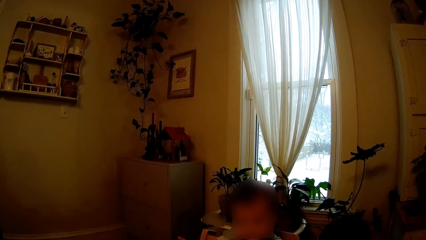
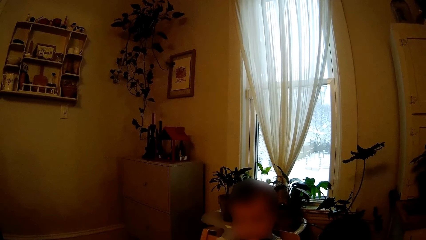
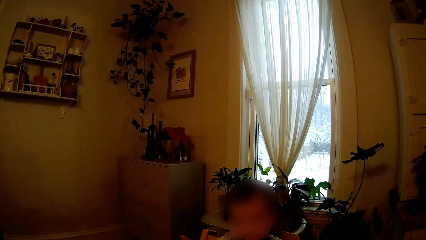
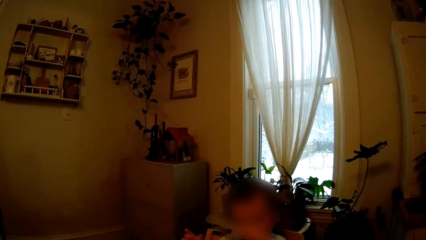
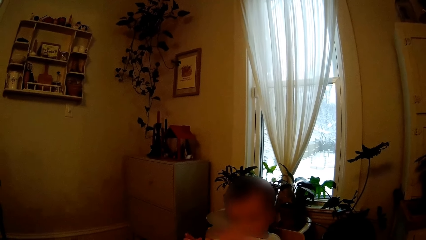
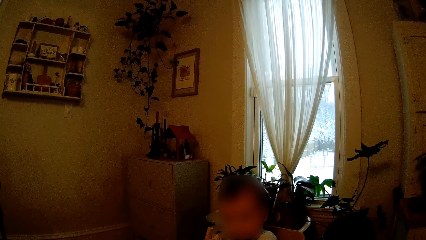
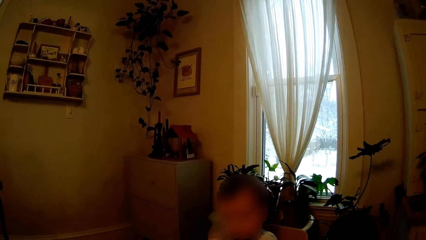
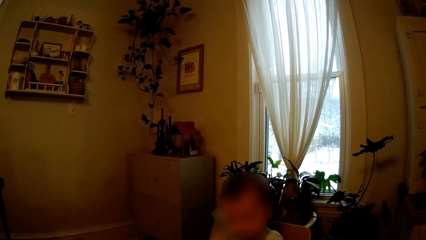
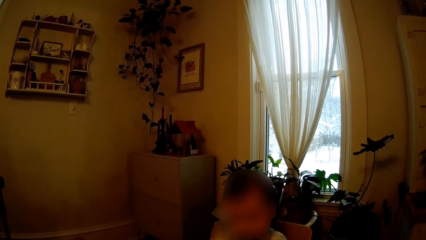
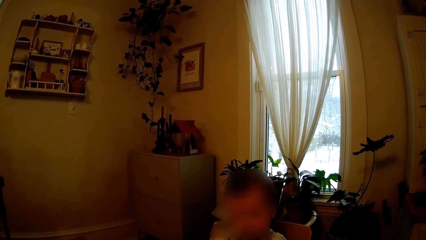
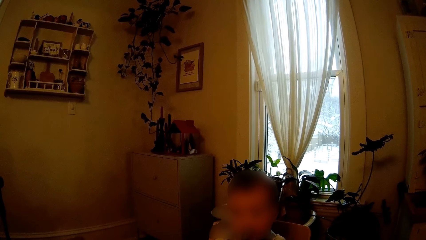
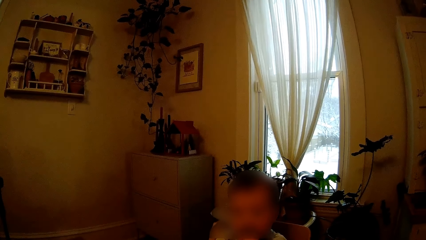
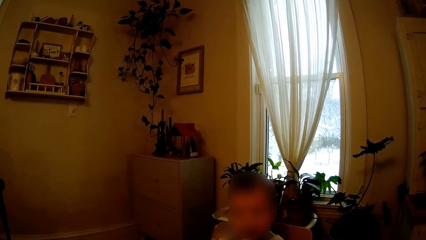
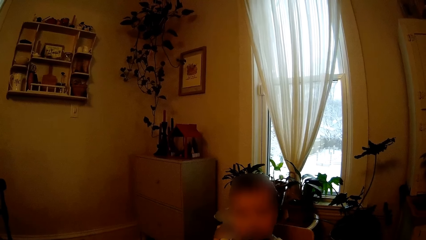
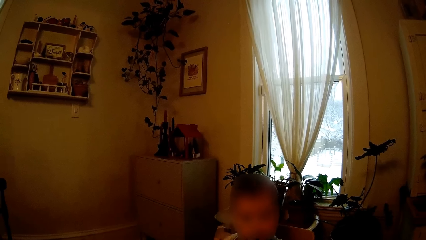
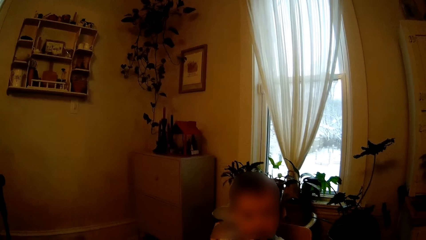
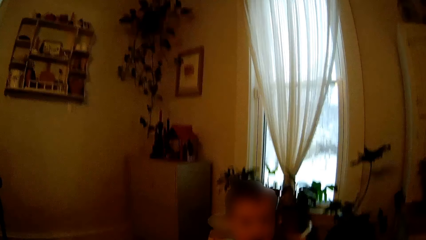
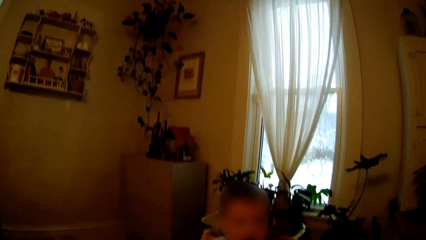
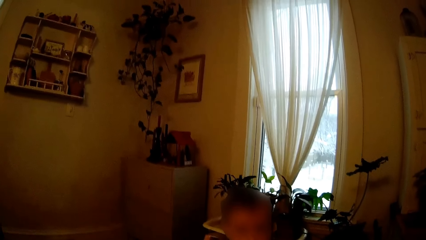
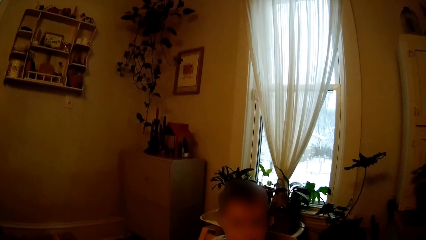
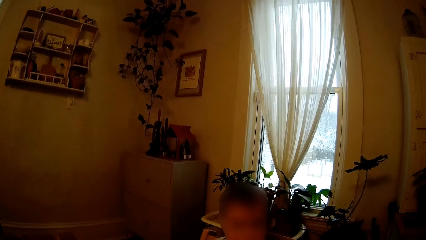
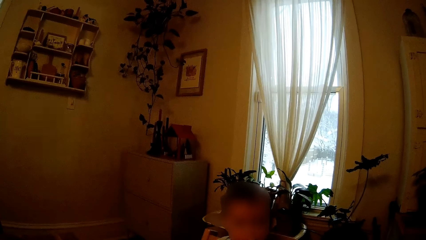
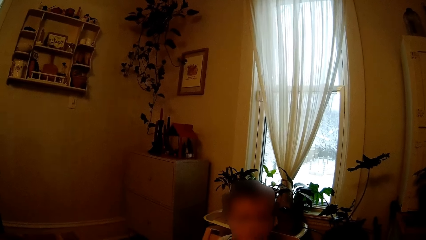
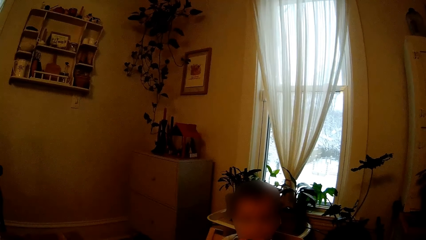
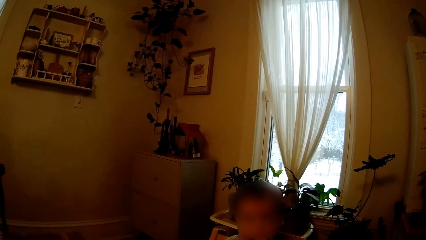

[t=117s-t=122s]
The woman moves her body.

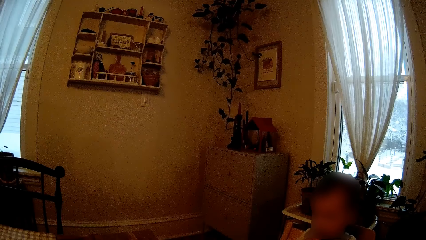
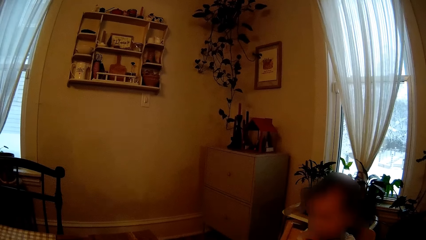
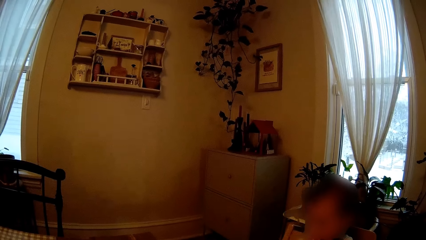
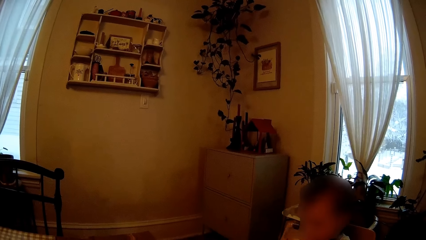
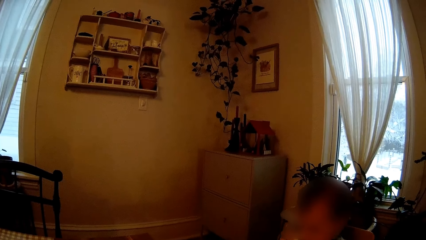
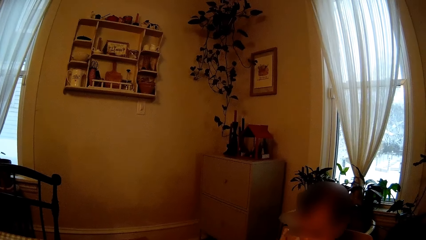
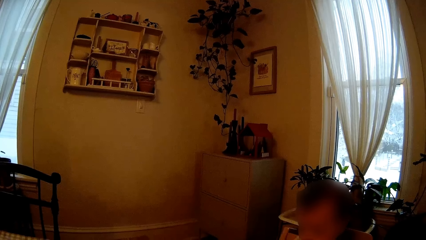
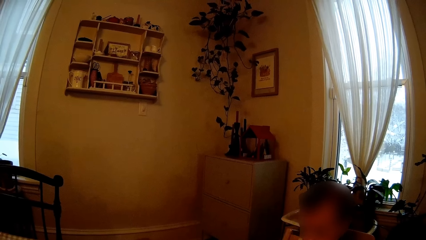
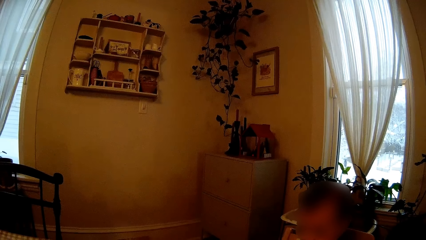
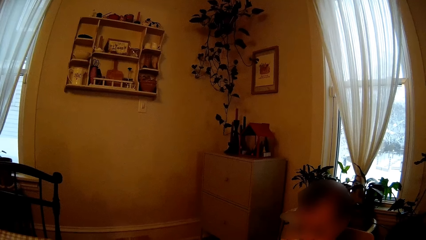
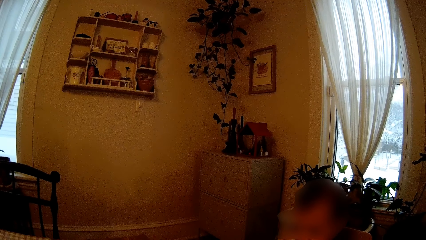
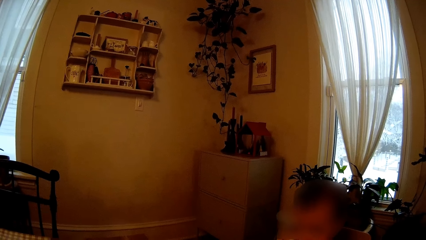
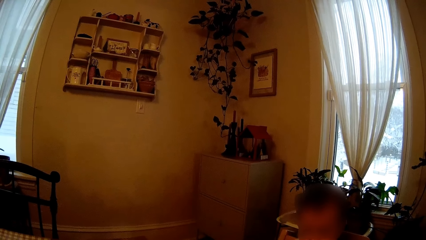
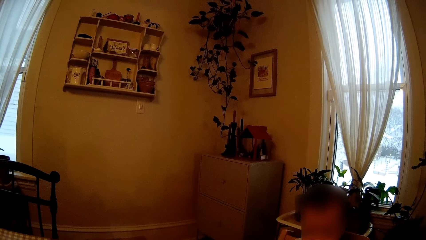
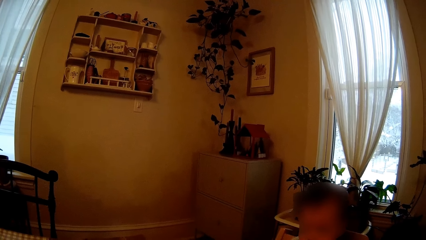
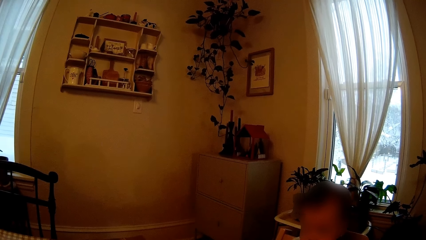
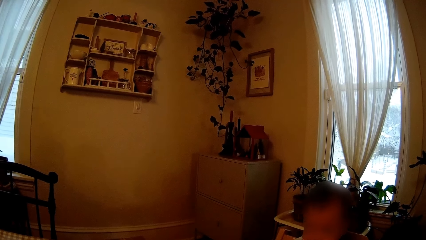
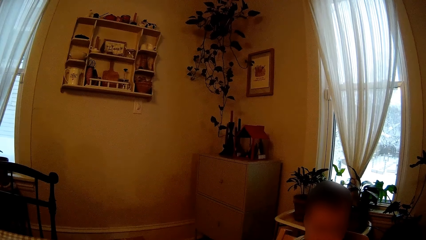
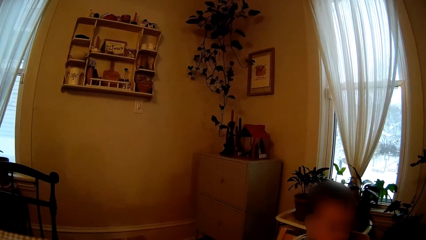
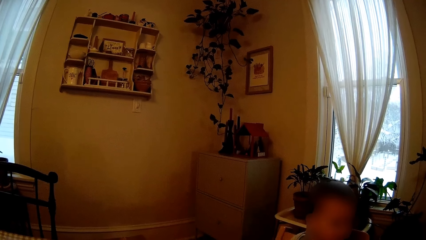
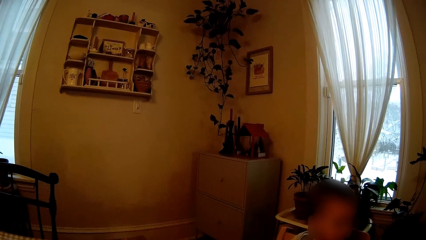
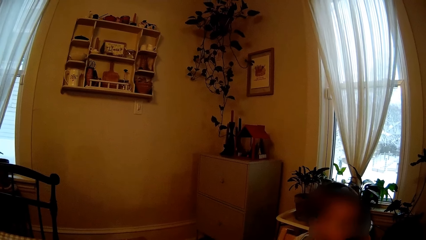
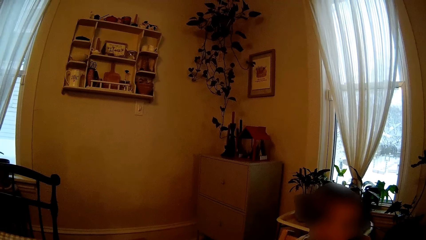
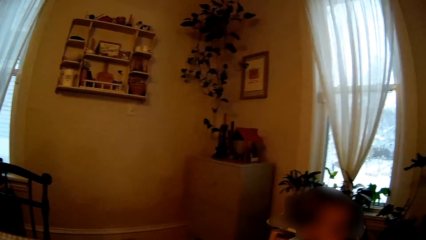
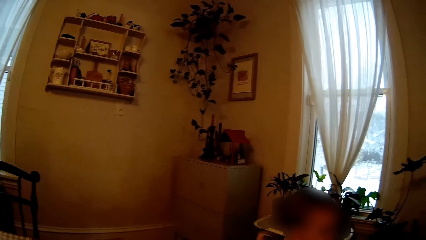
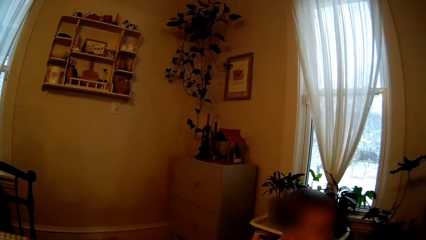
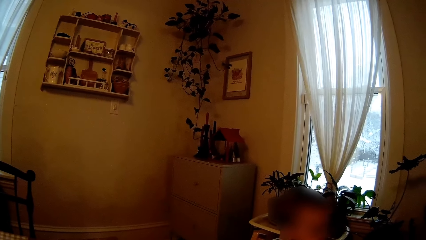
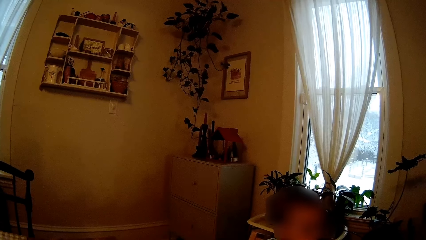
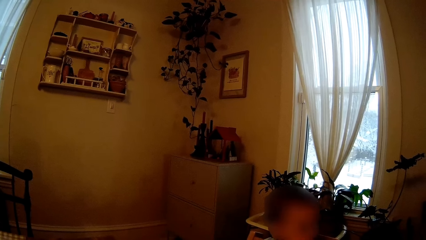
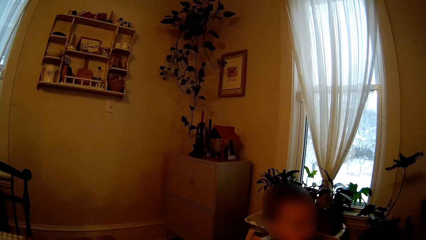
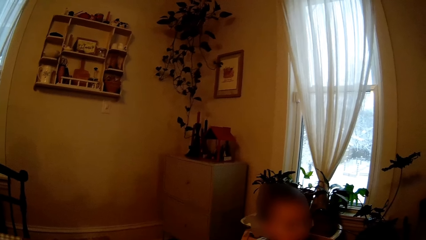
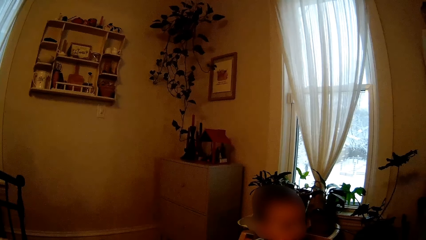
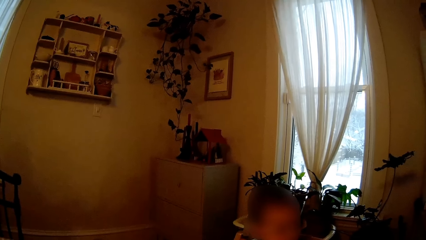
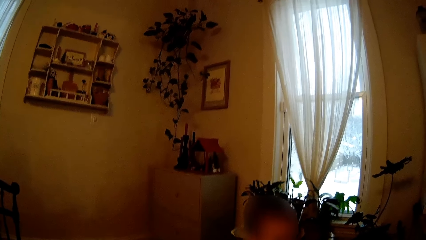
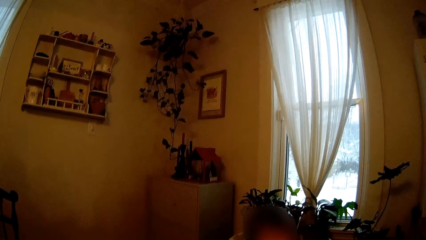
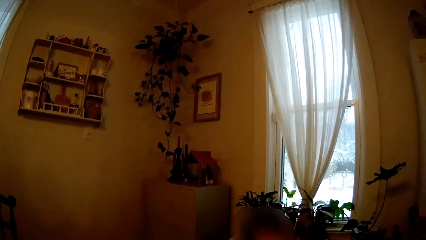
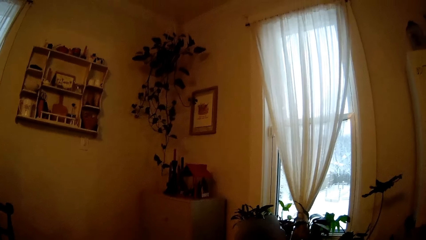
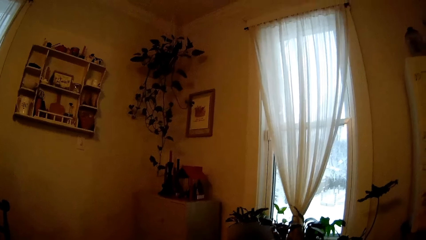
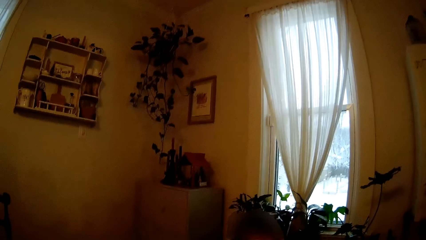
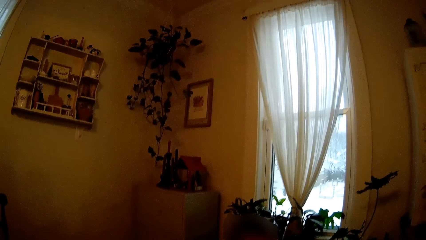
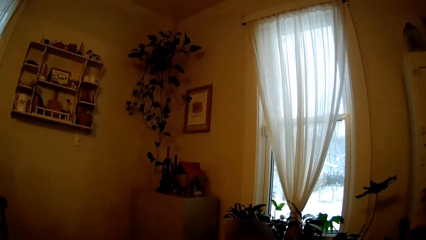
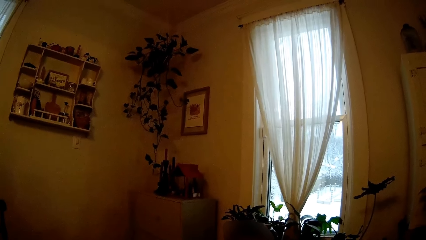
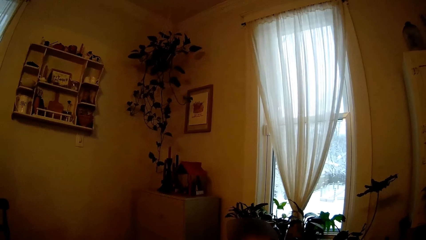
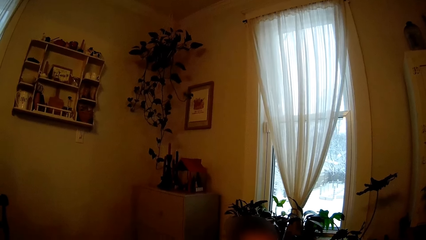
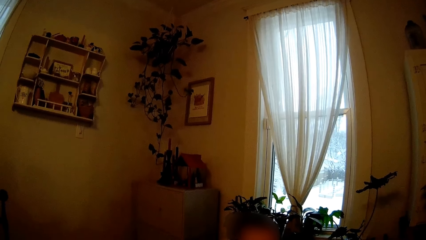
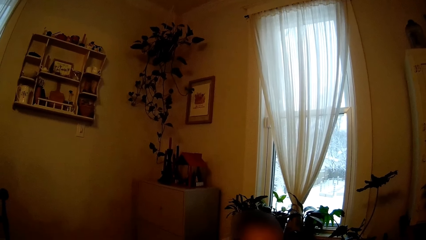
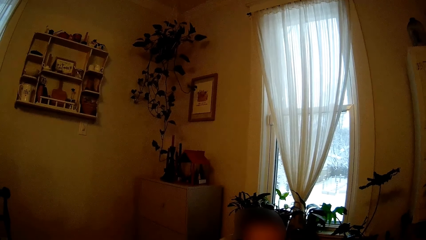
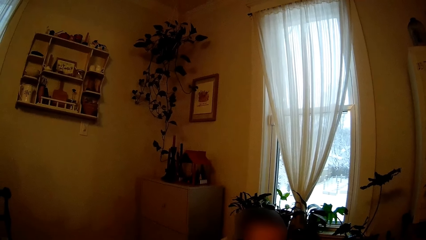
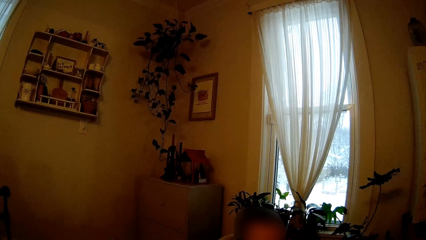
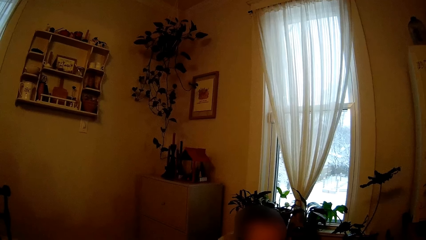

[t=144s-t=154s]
The camera wearer interacts with a woman. The woman moves her body.
